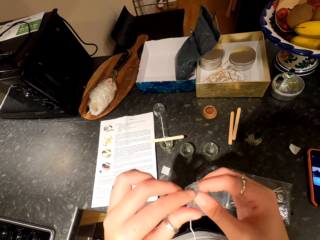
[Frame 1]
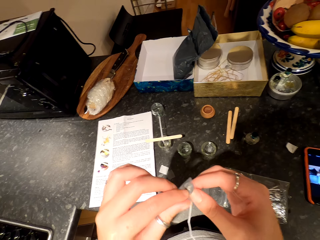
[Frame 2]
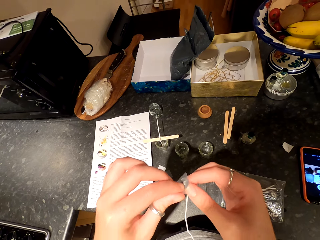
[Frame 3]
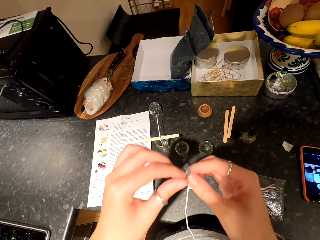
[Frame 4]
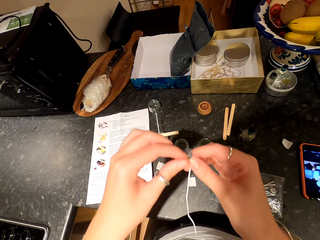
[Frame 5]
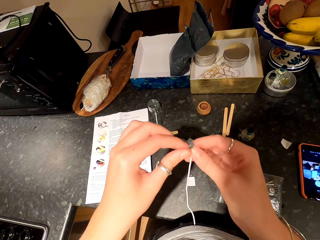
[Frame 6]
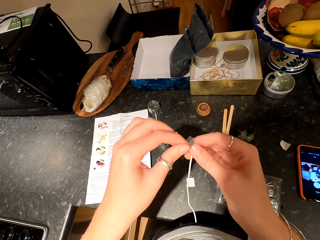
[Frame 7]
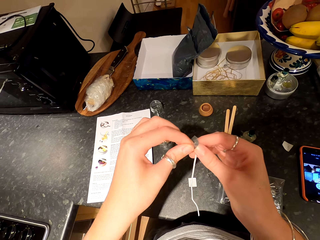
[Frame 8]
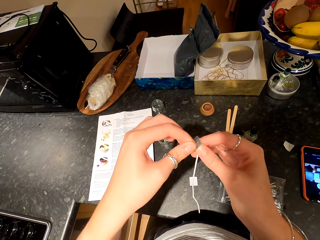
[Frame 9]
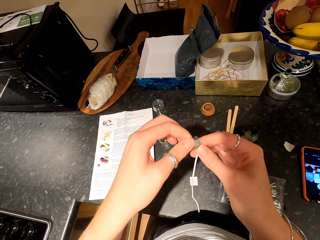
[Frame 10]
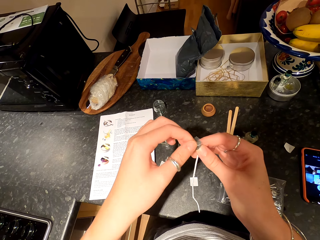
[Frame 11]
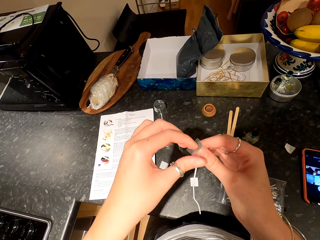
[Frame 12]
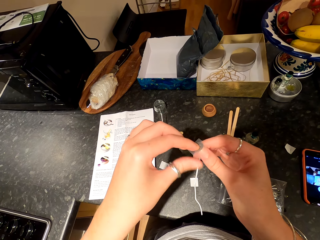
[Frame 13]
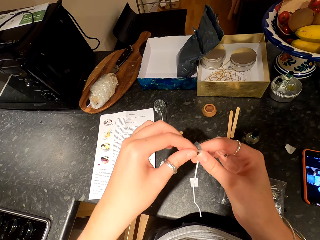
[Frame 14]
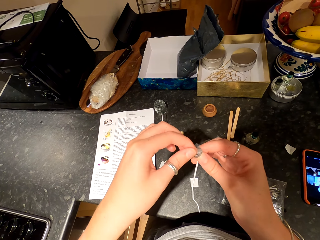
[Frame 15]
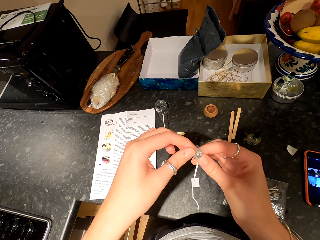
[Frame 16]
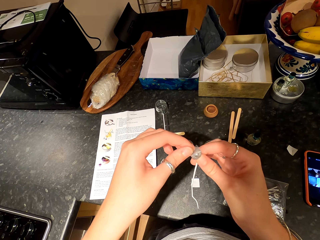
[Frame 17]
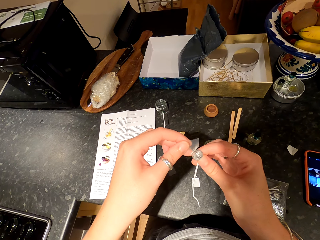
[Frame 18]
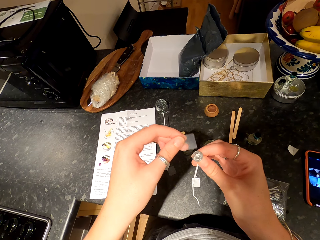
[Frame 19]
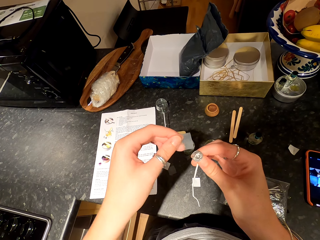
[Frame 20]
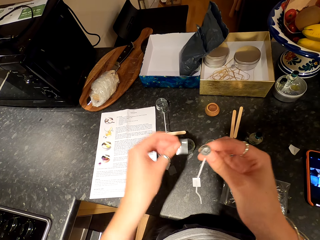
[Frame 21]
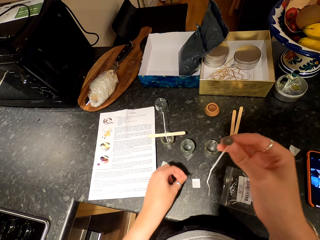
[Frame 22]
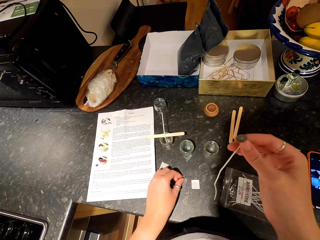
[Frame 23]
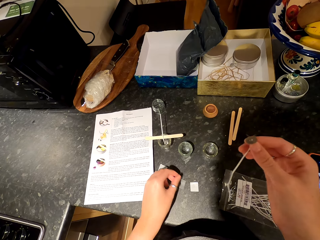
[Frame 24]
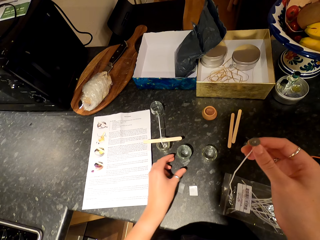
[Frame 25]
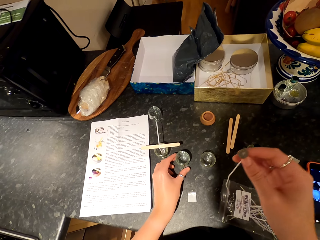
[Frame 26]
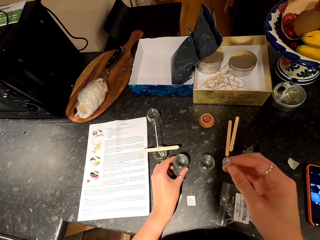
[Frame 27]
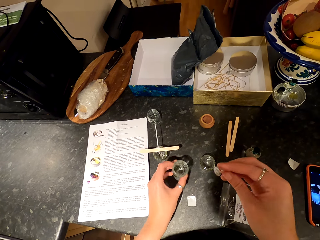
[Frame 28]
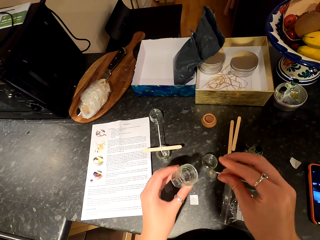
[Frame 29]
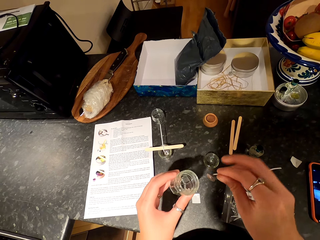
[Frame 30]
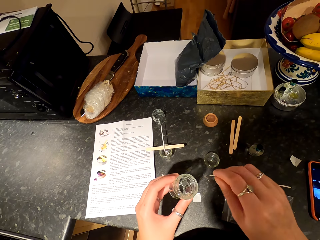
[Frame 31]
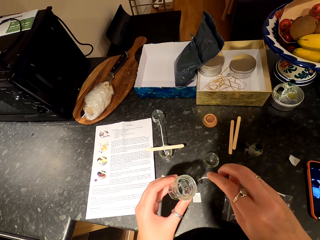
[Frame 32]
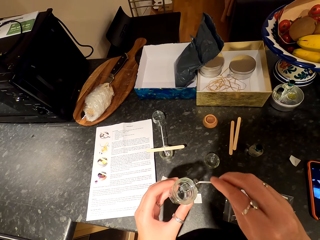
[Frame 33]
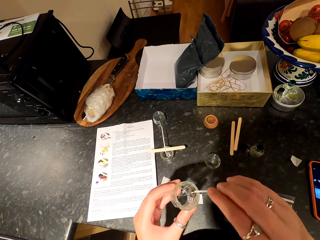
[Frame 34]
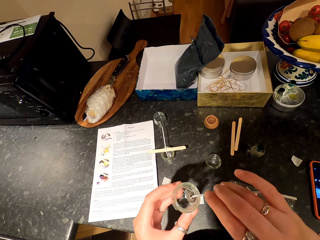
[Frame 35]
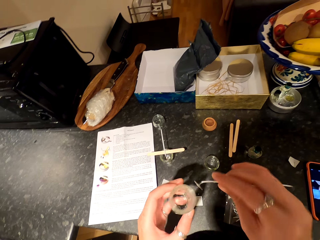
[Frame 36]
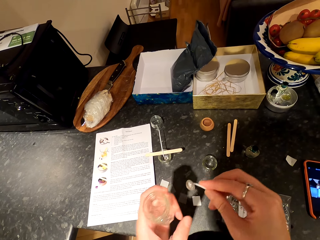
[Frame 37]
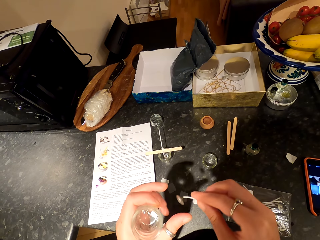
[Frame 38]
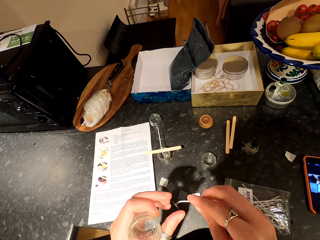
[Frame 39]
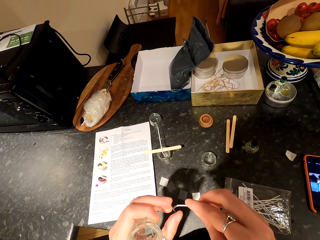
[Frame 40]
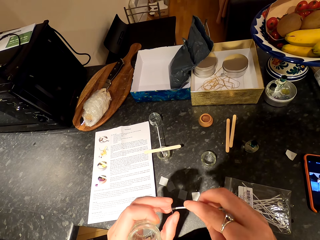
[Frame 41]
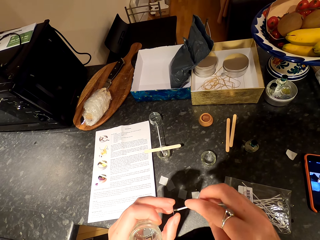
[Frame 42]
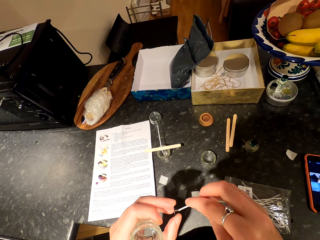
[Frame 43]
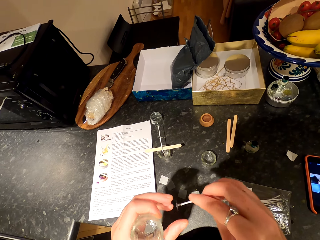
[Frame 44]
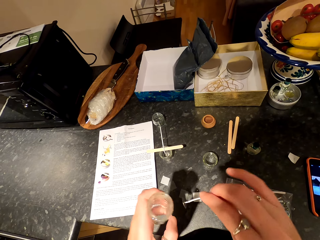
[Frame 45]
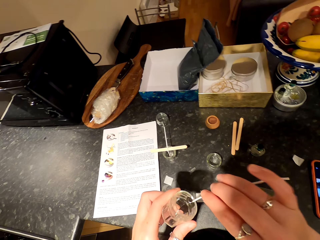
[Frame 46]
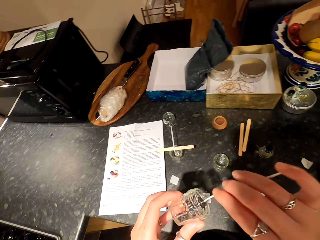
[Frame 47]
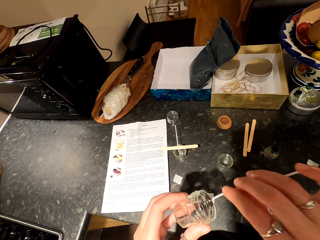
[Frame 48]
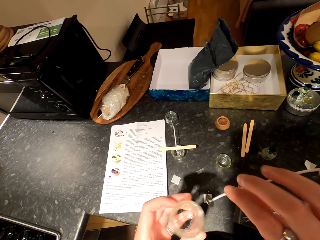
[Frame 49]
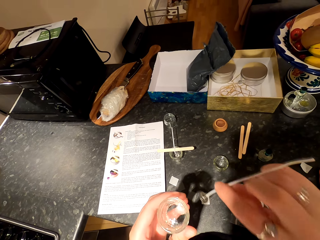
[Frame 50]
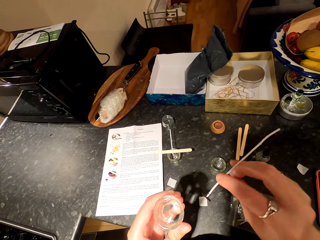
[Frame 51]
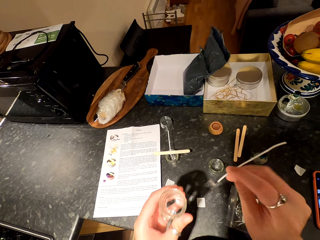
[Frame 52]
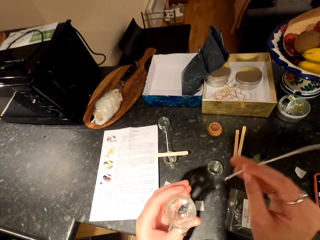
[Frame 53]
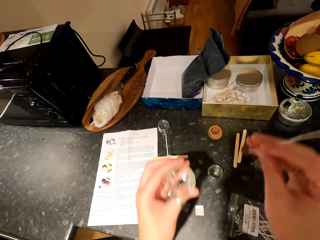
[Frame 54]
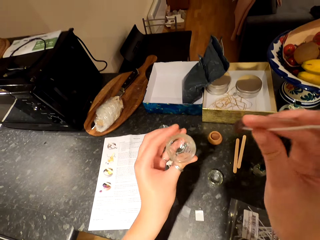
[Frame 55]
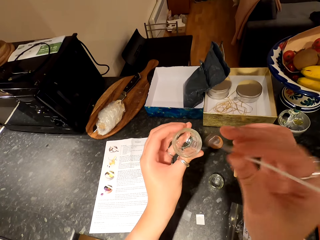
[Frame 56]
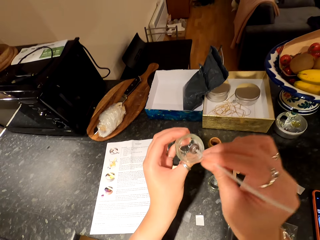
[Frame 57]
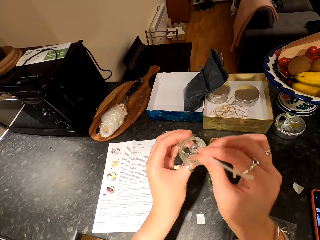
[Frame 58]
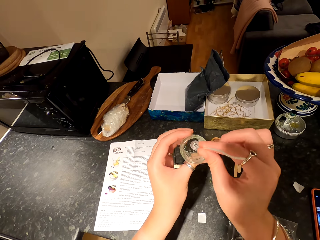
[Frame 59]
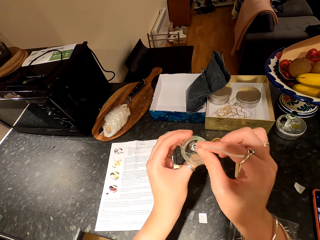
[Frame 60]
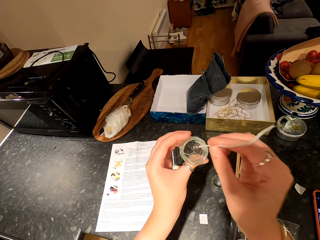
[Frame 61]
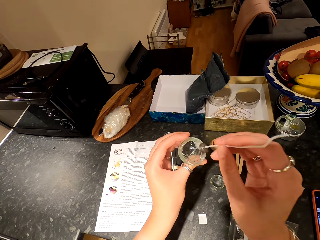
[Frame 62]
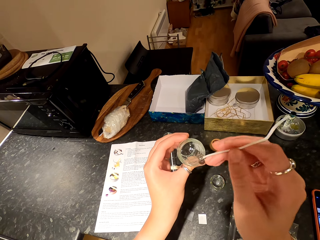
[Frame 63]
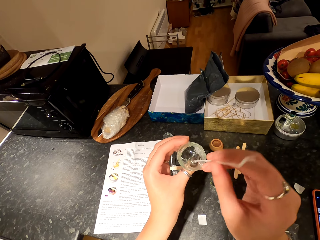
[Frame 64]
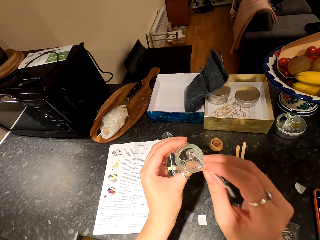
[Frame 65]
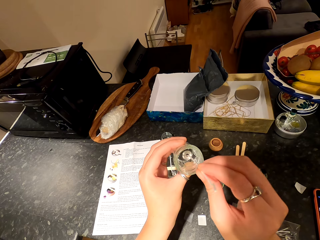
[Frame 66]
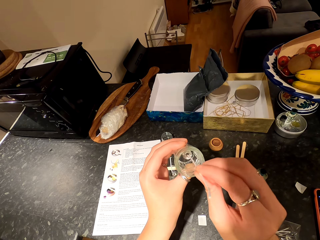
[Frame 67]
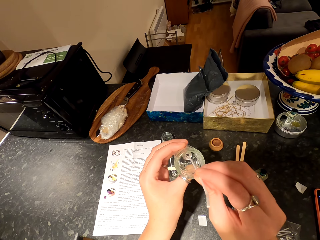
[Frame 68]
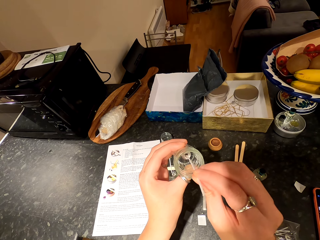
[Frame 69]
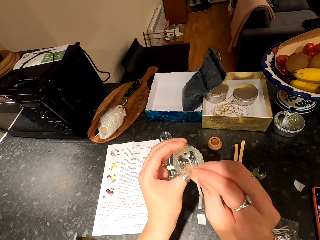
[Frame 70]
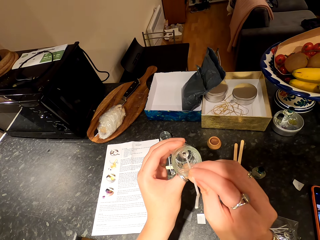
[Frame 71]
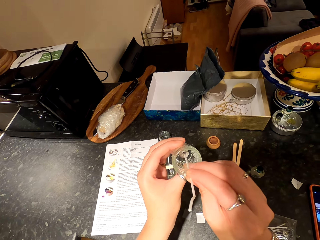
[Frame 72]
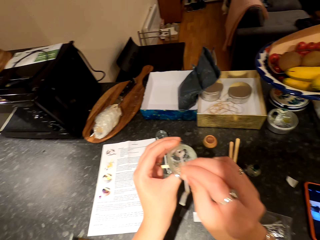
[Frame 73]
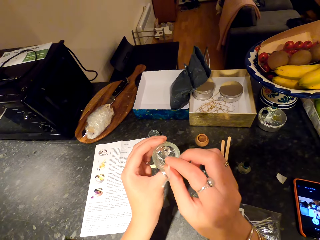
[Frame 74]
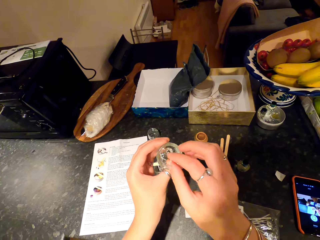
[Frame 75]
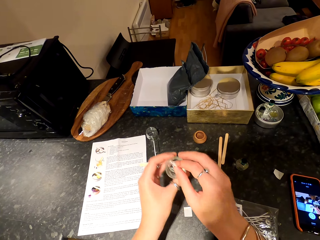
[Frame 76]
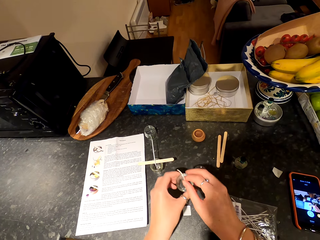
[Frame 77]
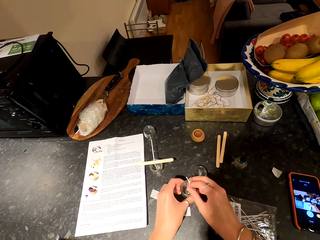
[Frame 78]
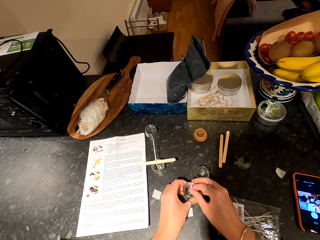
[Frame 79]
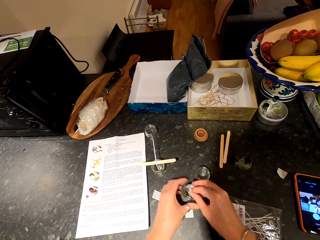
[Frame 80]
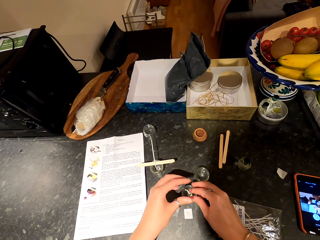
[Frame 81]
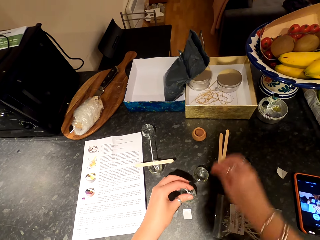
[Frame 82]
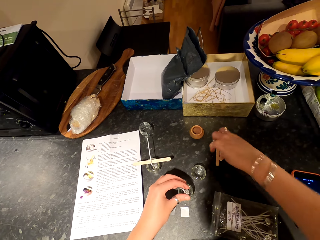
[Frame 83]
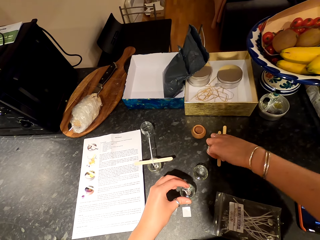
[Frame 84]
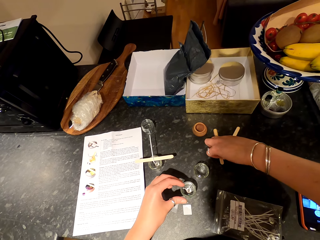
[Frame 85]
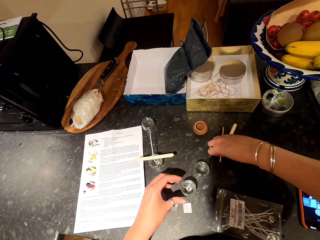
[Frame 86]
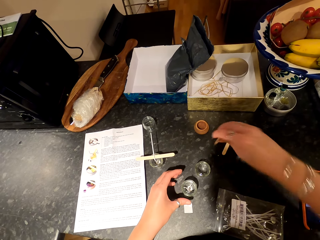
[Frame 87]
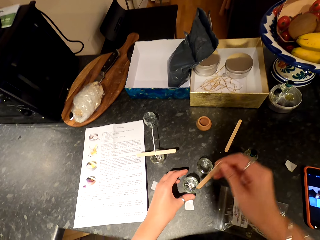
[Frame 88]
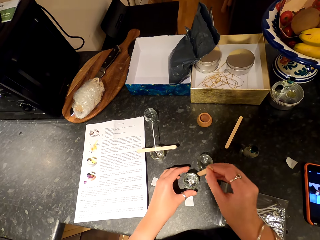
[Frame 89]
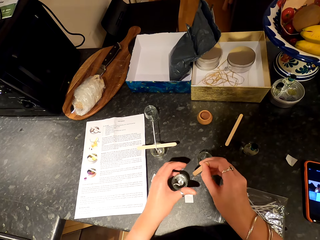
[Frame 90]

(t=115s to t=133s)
The camera wearer peels the sticker from the candle wick. They drop the sticker paper on the countertop. They take a glass jar or container on the countertop. They straighten the candle wick. They stick the candle wick in the container. They place the container on the counter. They pick an ice stick from the counter.

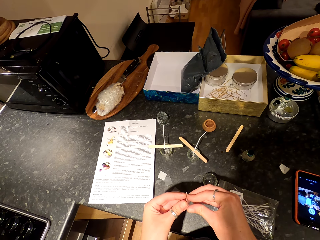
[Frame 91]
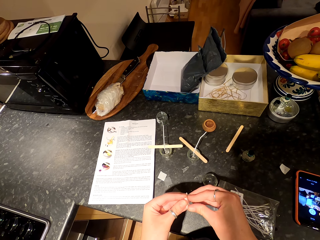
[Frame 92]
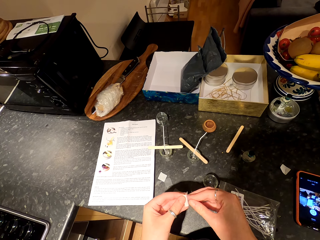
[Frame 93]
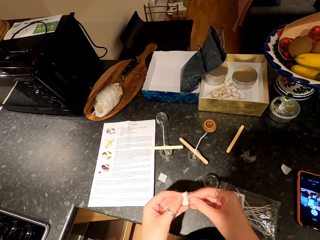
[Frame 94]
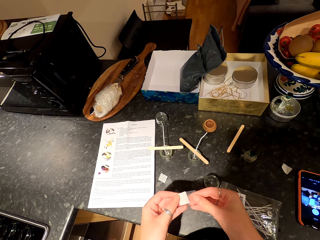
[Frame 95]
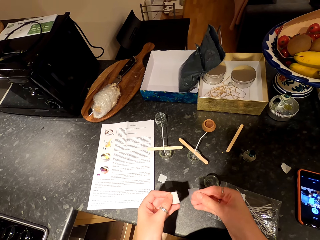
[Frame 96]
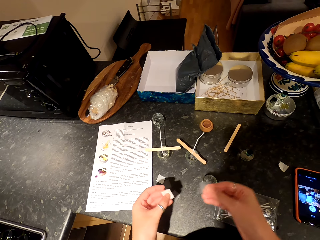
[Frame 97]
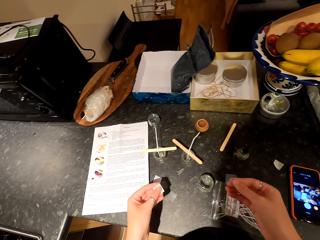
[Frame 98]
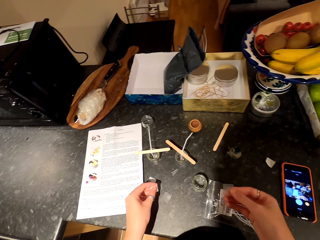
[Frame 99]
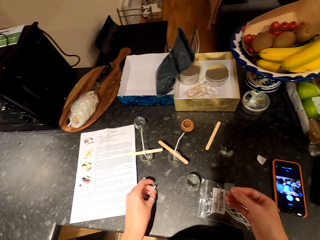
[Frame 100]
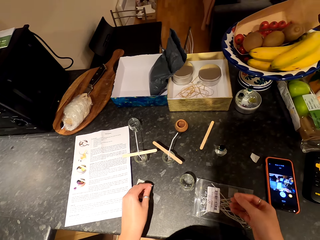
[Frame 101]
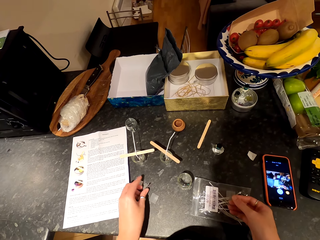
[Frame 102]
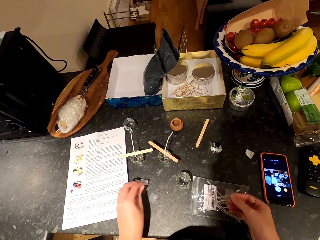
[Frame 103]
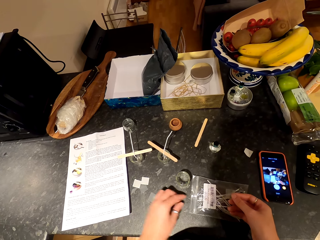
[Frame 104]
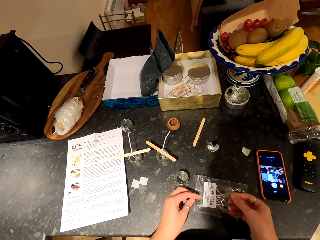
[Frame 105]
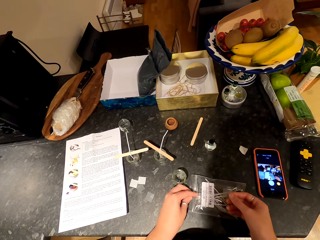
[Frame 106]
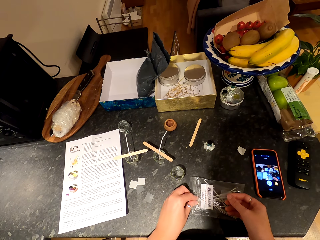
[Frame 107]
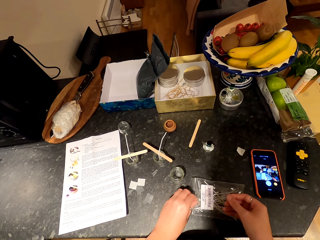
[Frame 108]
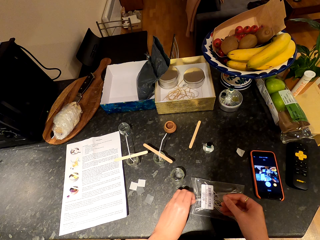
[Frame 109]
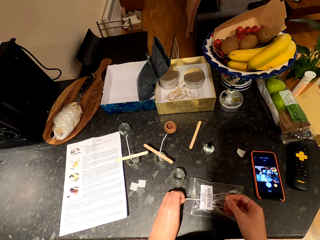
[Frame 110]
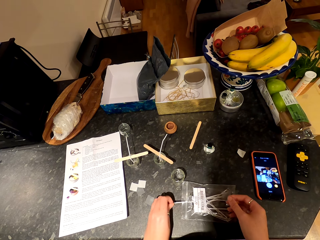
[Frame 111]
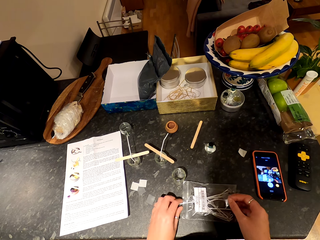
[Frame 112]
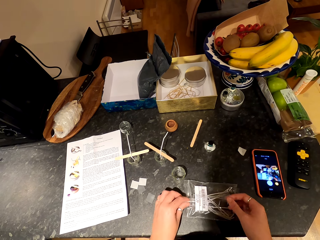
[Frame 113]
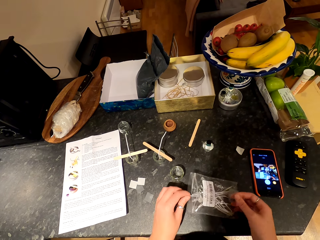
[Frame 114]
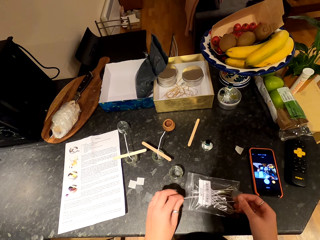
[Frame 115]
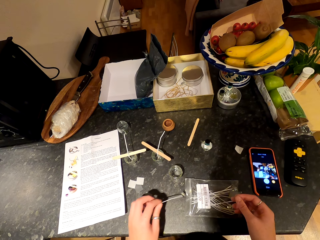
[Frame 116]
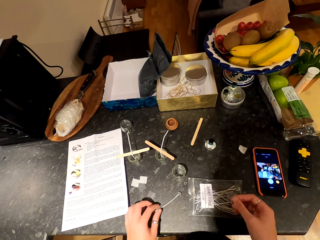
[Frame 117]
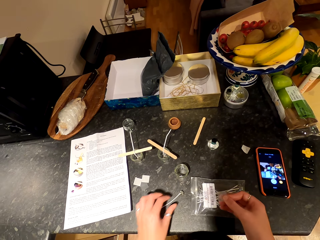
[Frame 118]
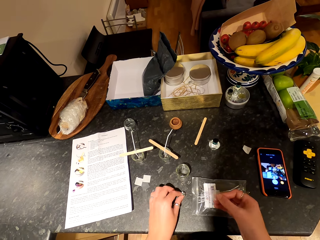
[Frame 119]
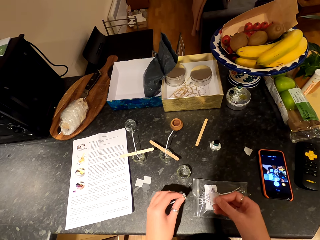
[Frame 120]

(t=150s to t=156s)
The camera wearer drops the sticker paper on the countertop. They pick a candle wick from the packet.
